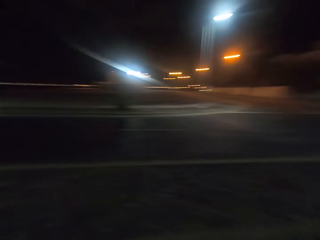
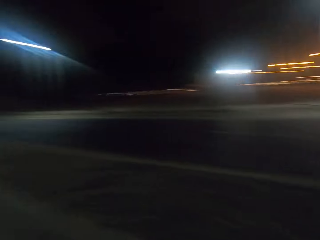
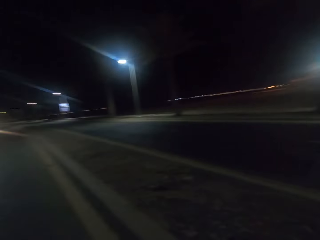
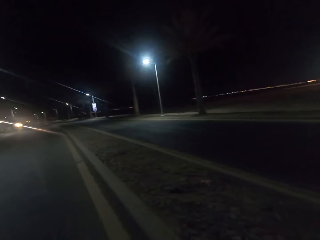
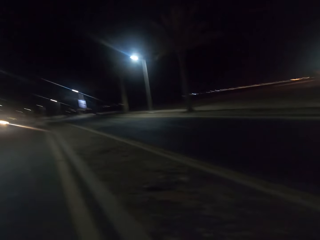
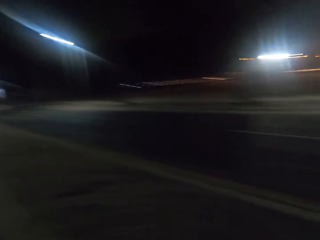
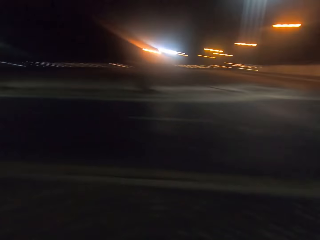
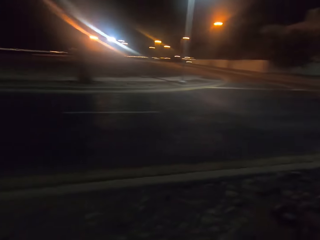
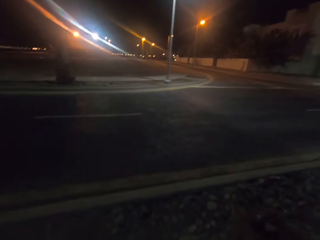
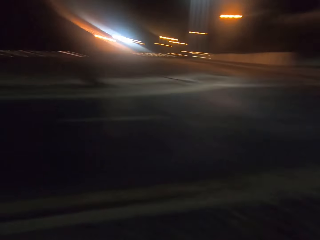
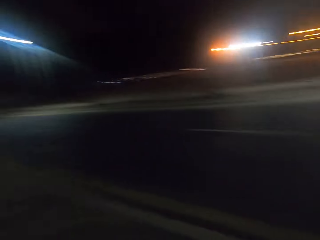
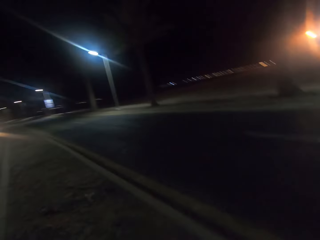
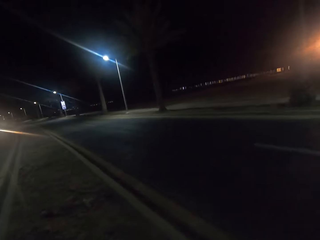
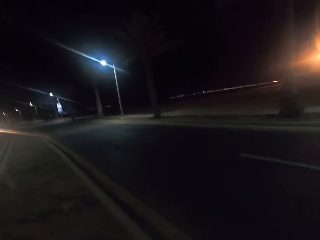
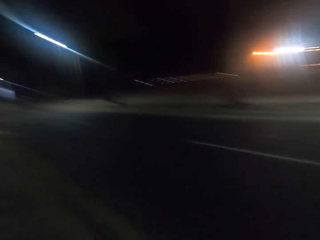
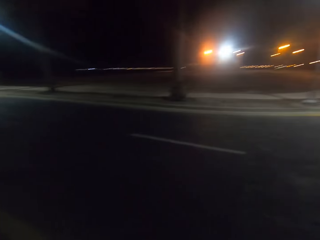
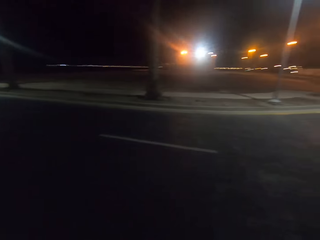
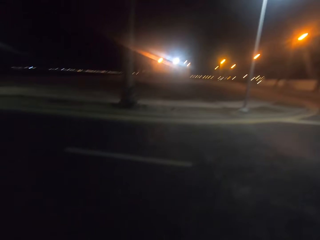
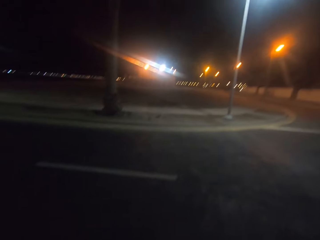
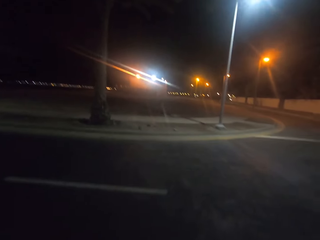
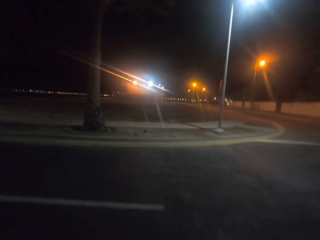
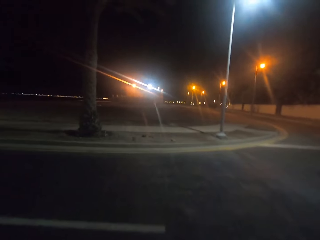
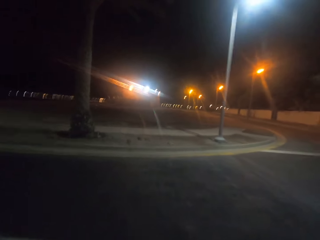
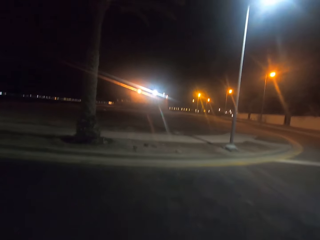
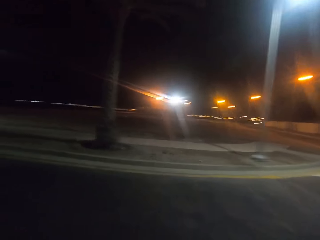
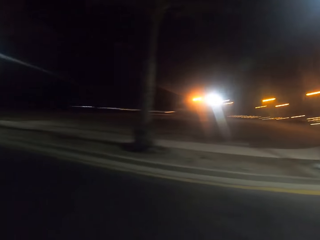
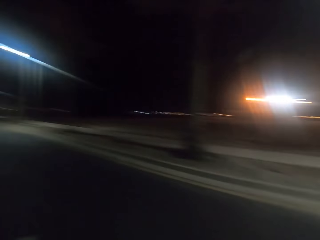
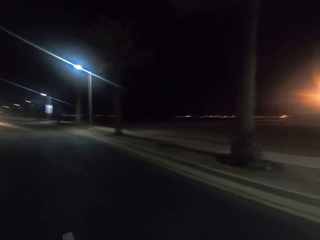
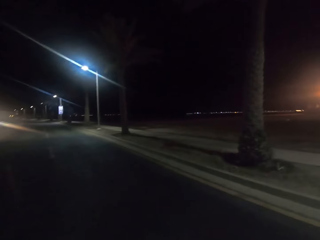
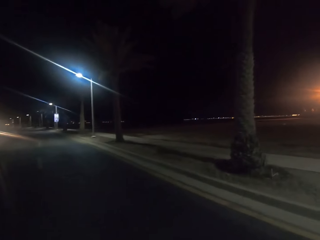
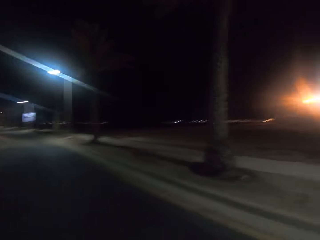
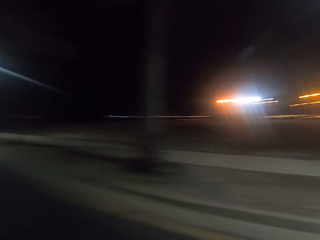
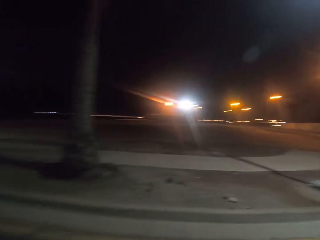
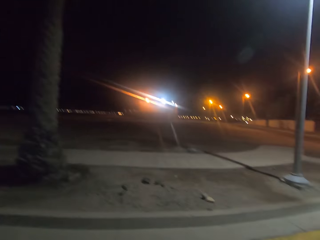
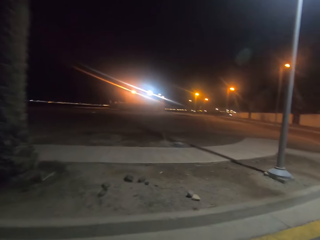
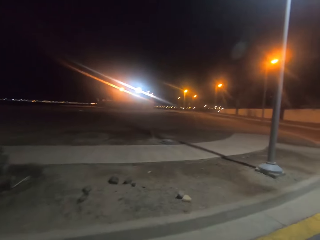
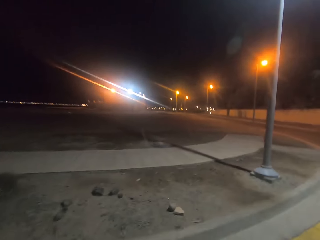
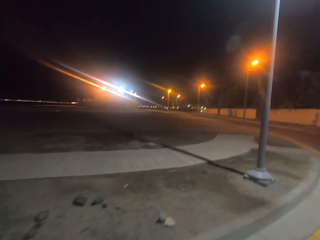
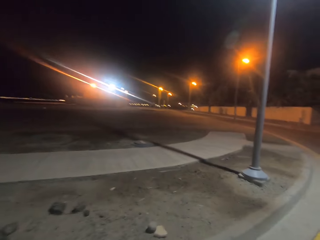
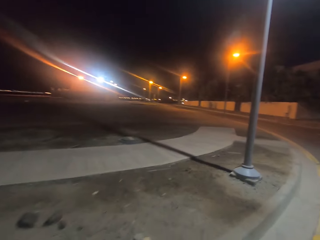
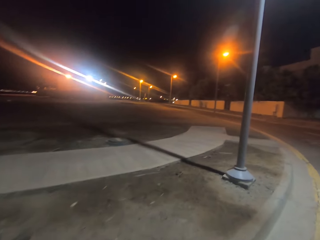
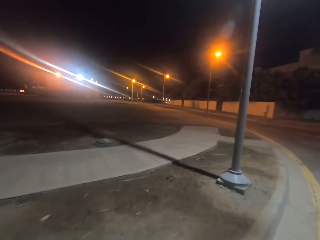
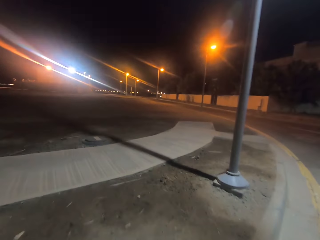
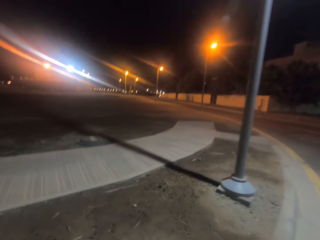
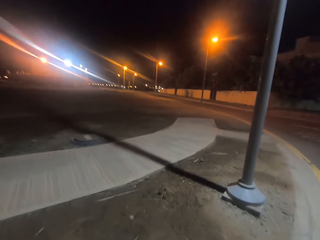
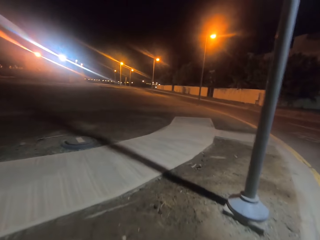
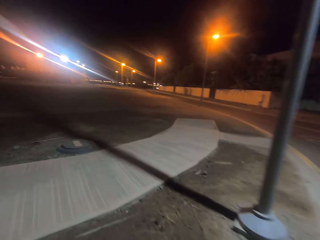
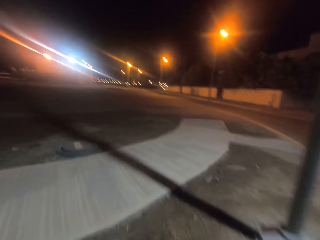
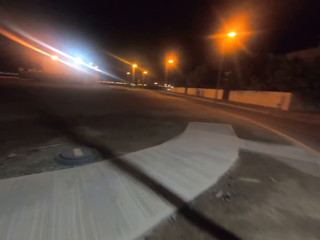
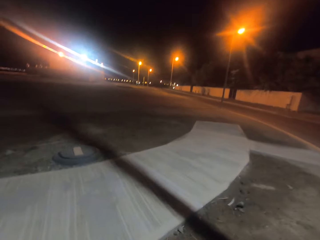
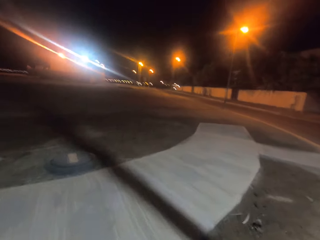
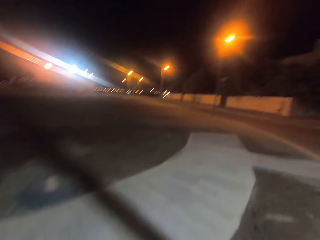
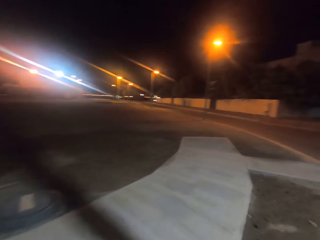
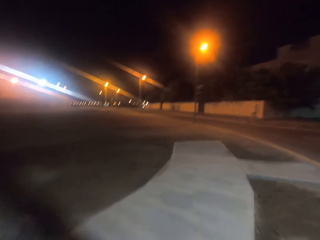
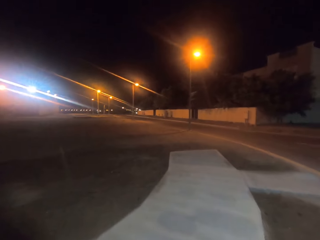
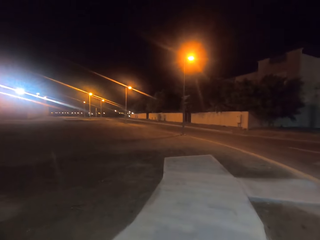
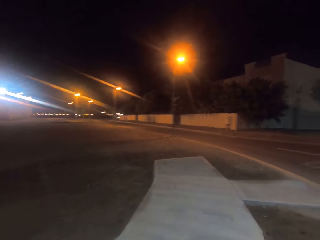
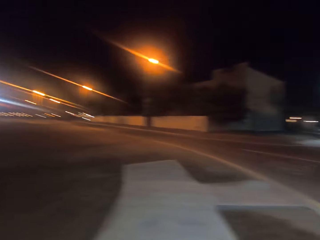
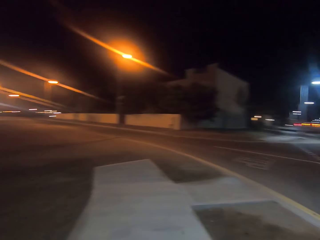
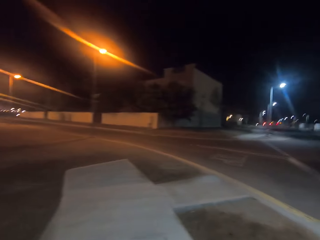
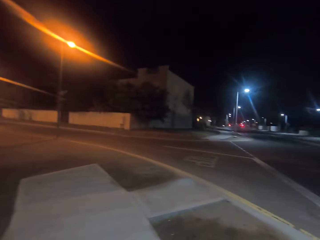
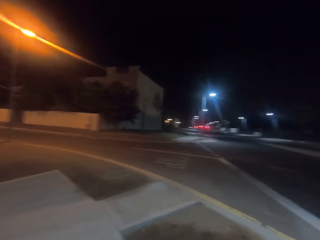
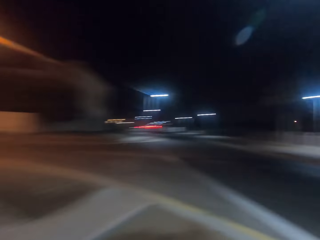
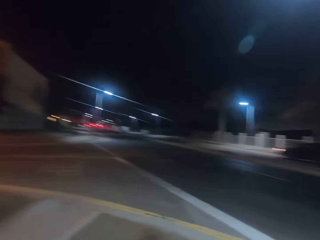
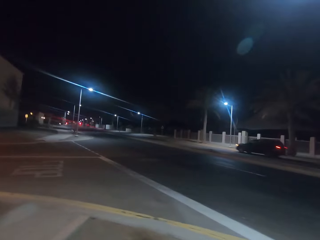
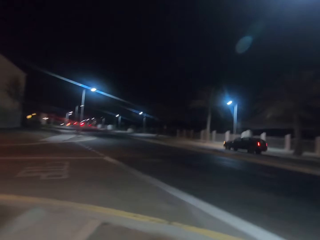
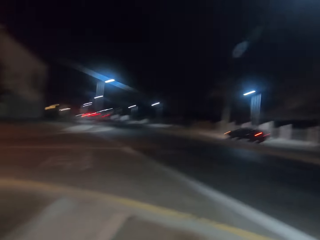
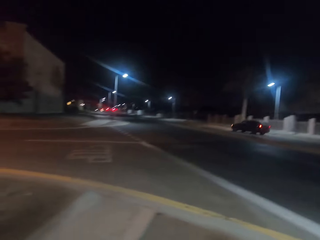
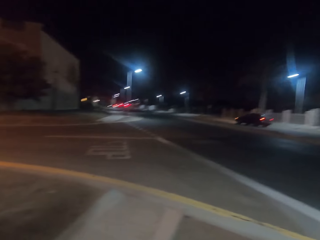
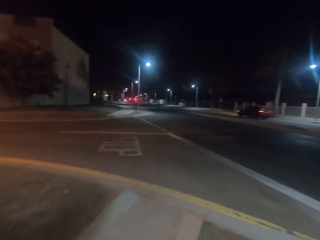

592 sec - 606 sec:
The camera wearer looks around the street. They walk along a pavement.

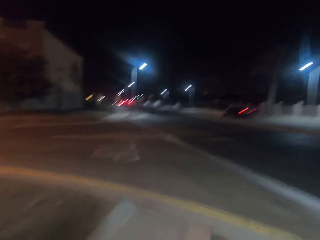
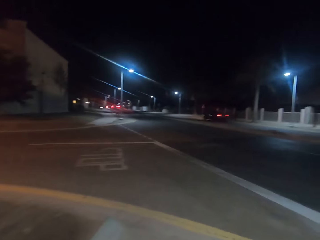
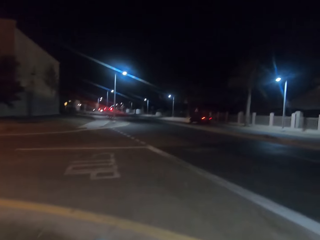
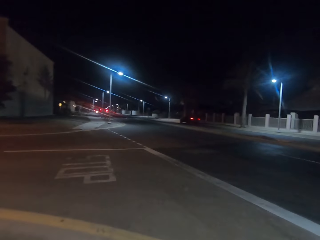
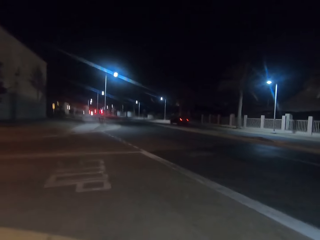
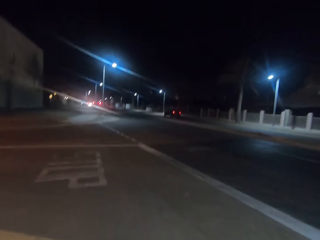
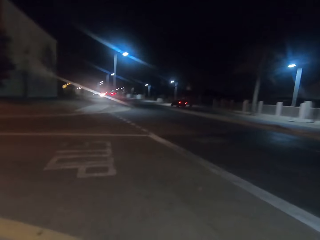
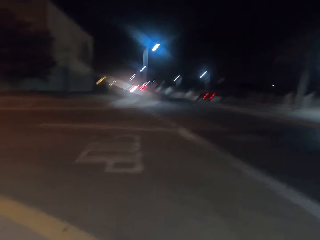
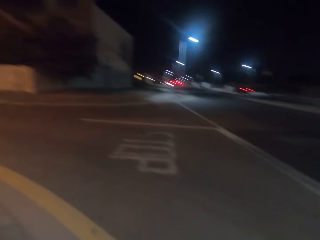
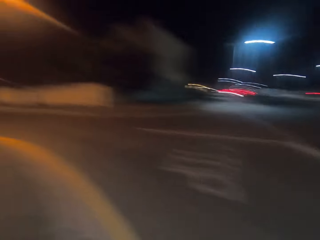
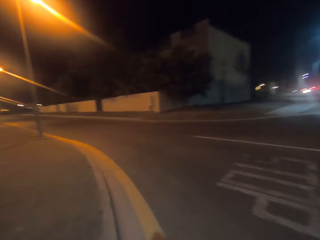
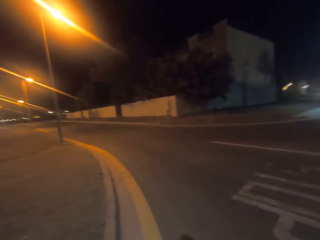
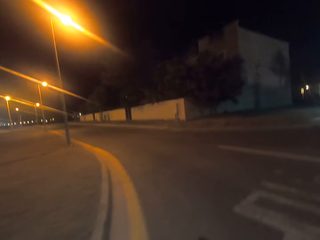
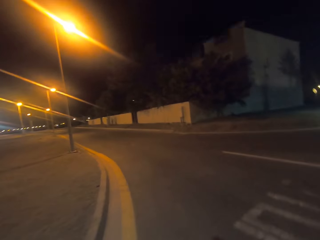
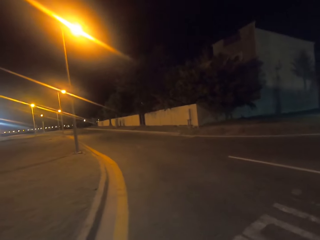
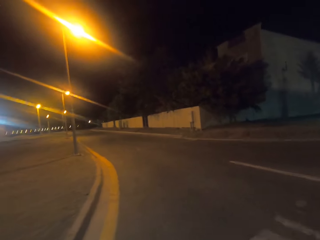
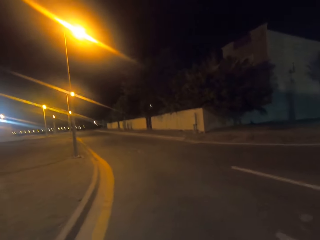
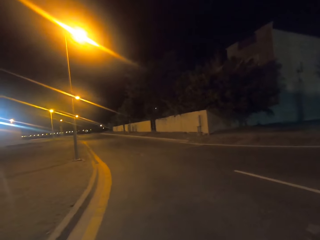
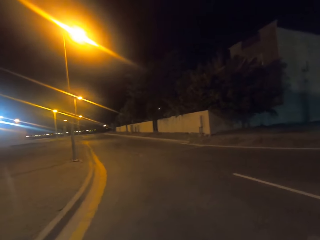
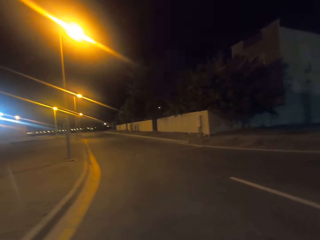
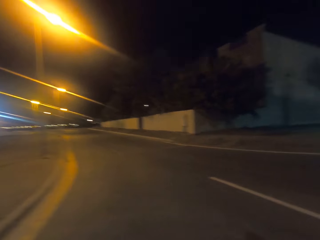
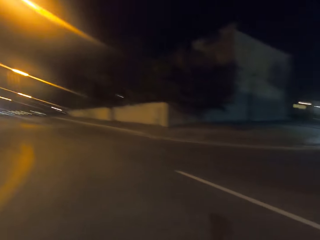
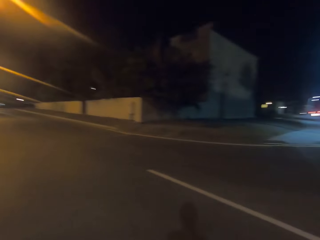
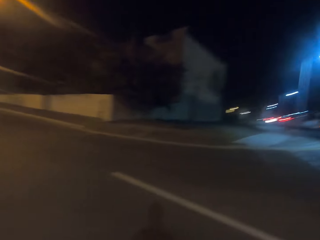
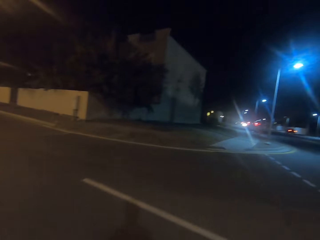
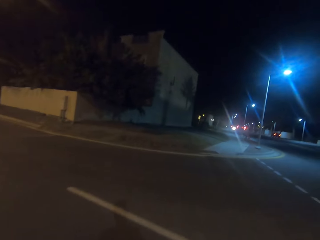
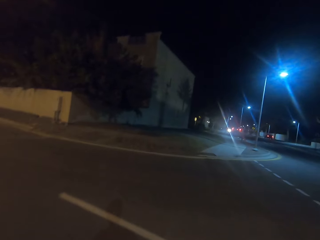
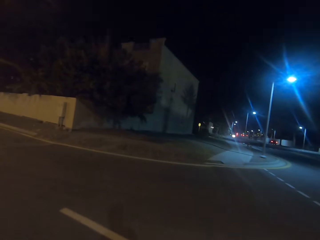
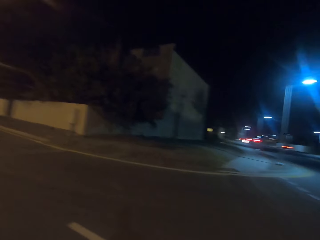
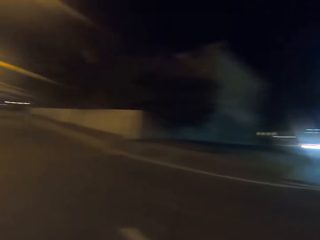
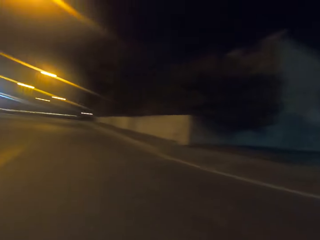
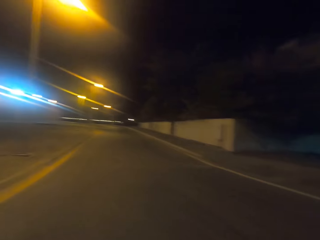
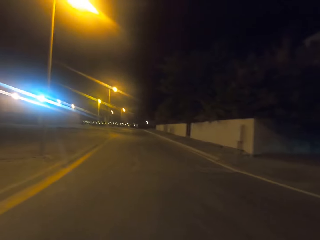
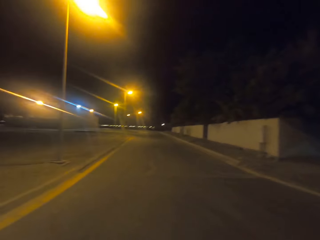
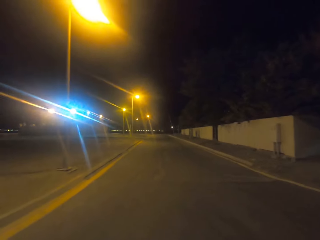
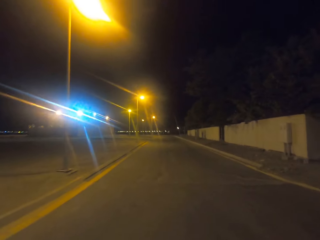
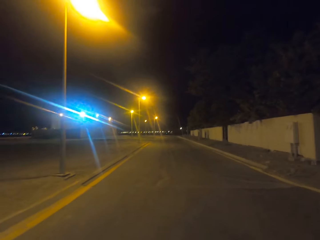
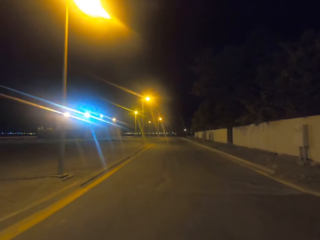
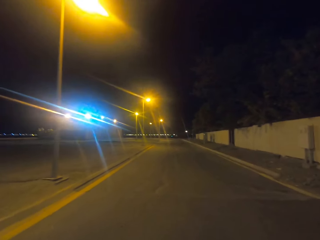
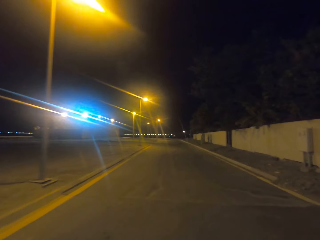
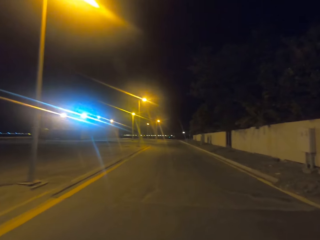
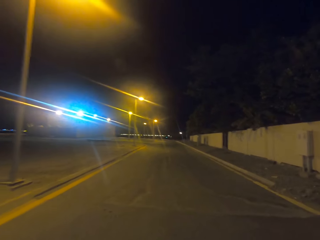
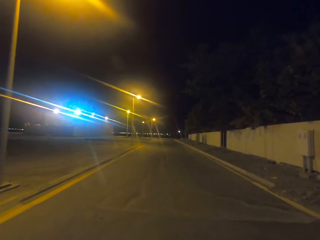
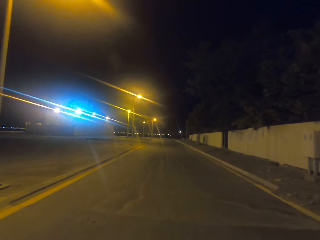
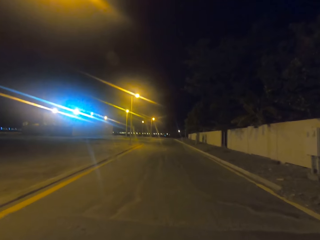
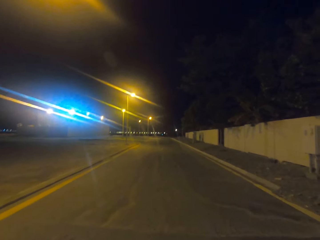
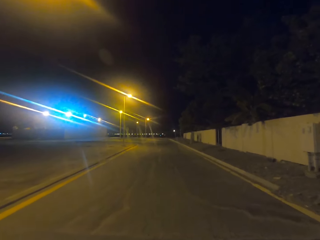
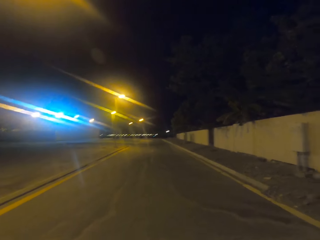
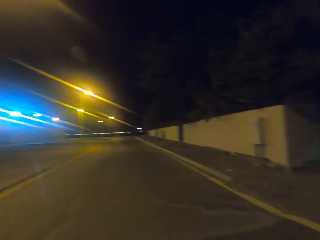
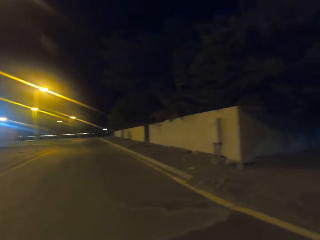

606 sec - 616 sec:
The camera wearer looks around the street. They cross the road again. They walk on the pavement.
